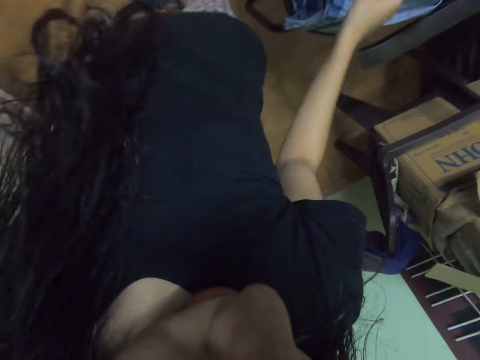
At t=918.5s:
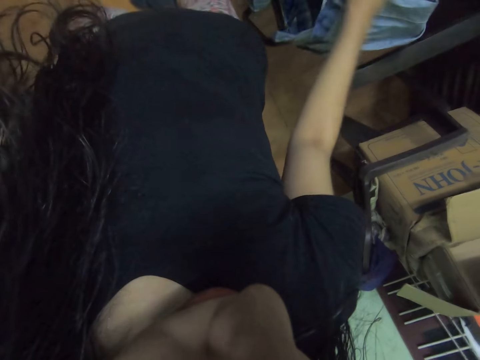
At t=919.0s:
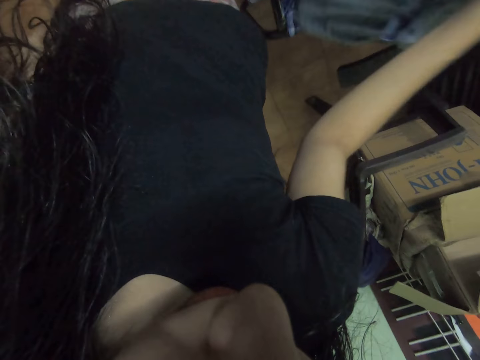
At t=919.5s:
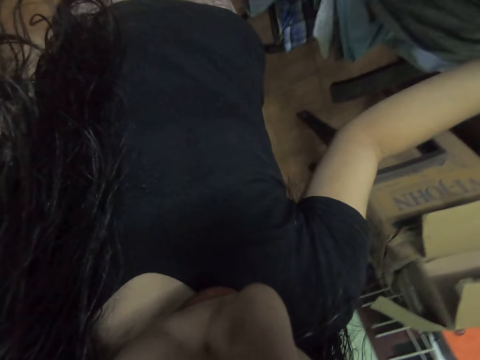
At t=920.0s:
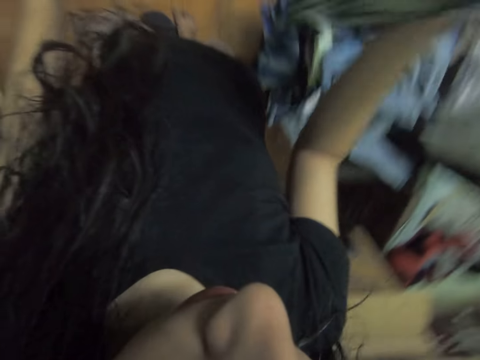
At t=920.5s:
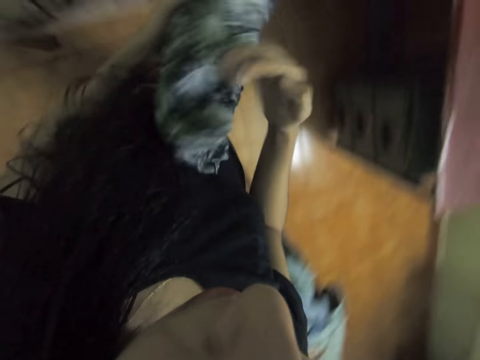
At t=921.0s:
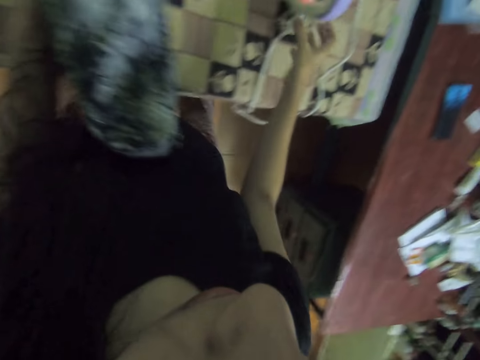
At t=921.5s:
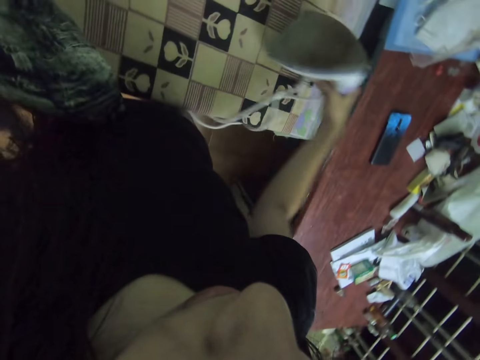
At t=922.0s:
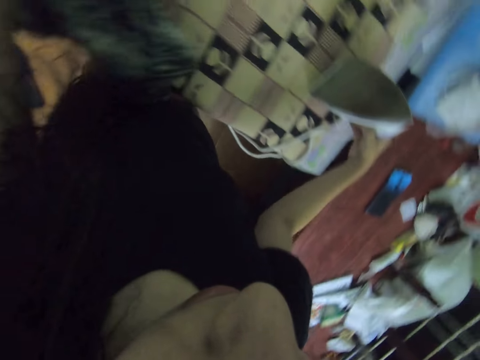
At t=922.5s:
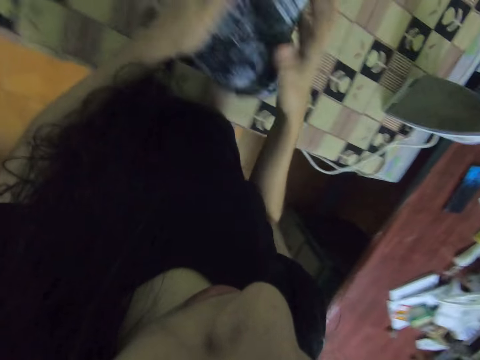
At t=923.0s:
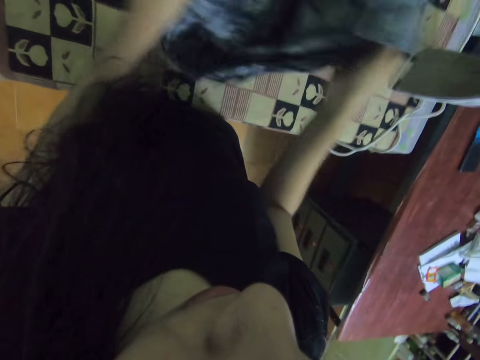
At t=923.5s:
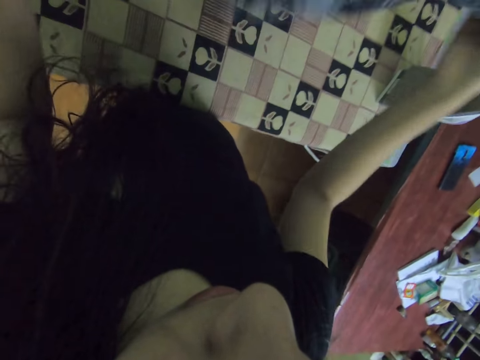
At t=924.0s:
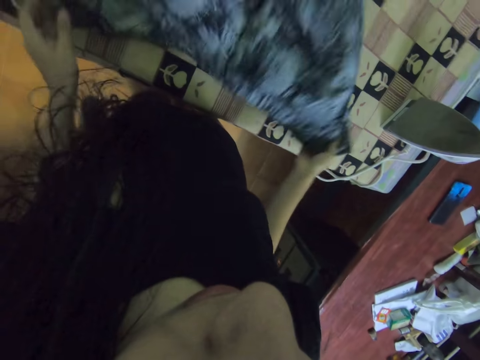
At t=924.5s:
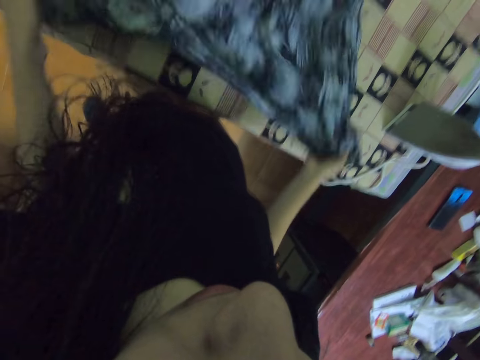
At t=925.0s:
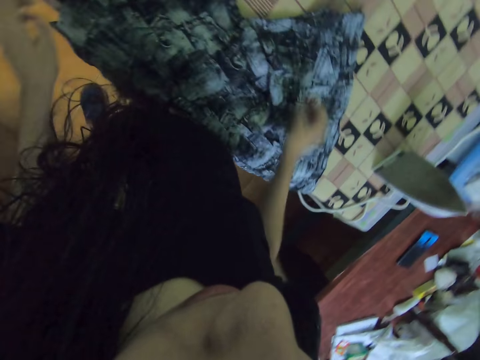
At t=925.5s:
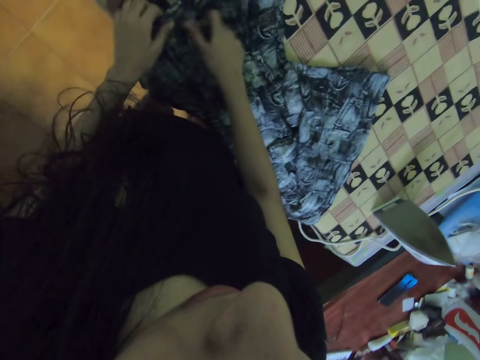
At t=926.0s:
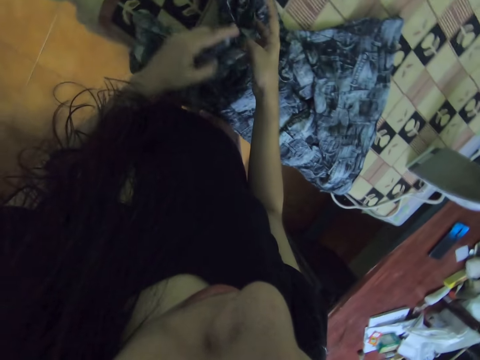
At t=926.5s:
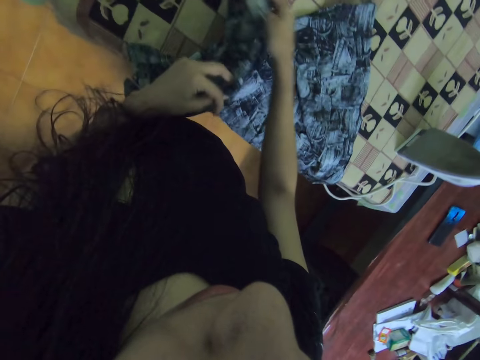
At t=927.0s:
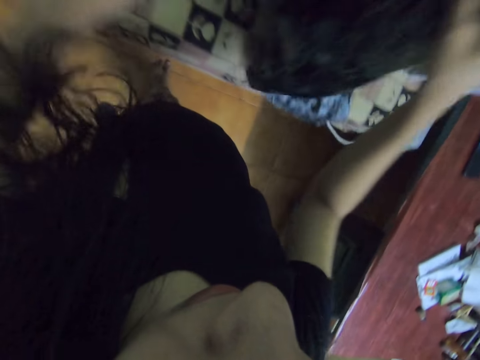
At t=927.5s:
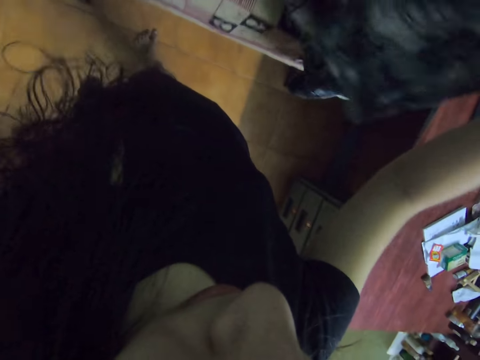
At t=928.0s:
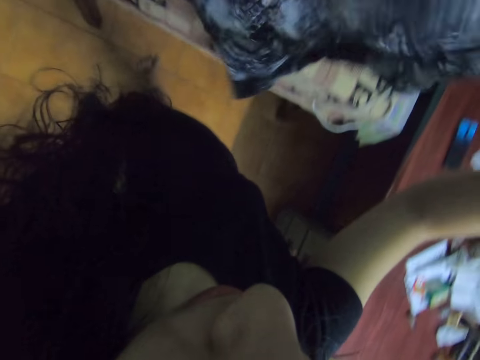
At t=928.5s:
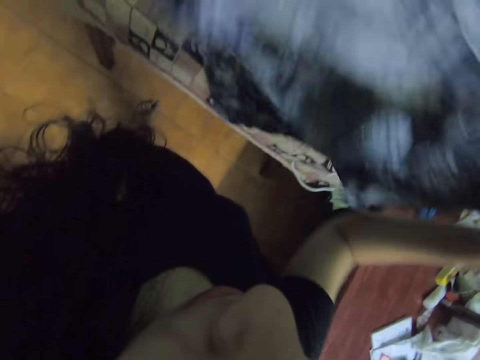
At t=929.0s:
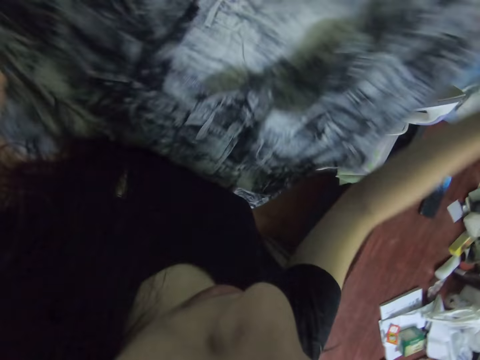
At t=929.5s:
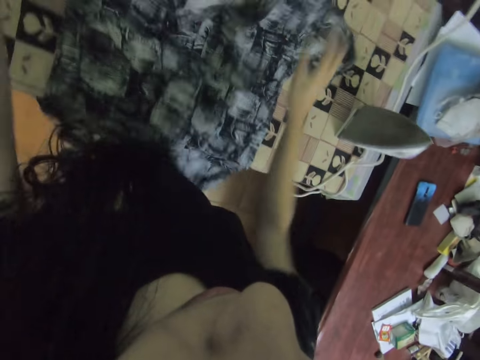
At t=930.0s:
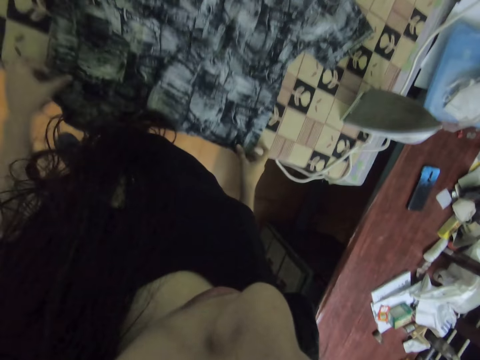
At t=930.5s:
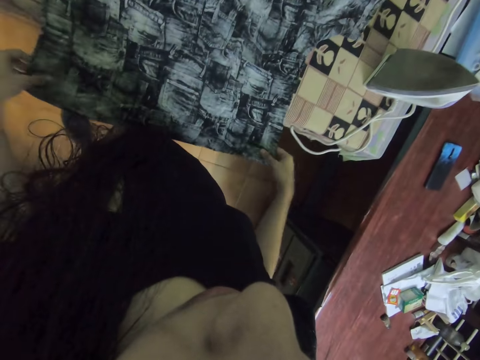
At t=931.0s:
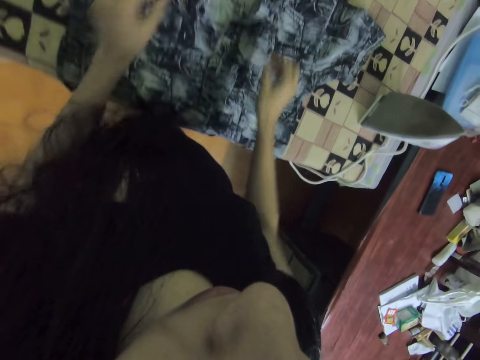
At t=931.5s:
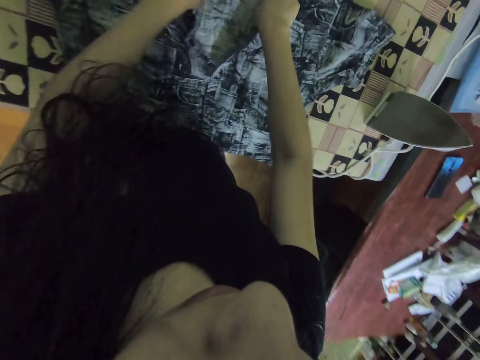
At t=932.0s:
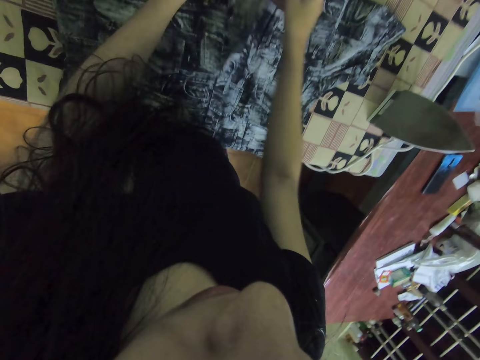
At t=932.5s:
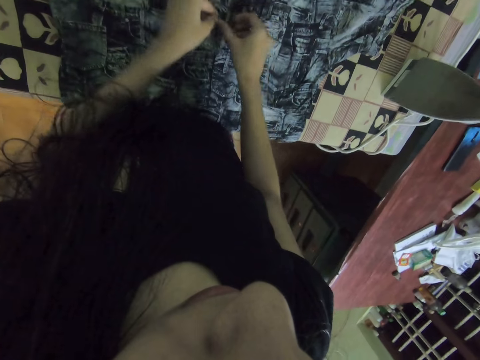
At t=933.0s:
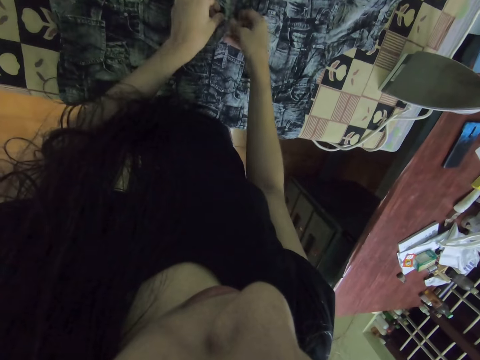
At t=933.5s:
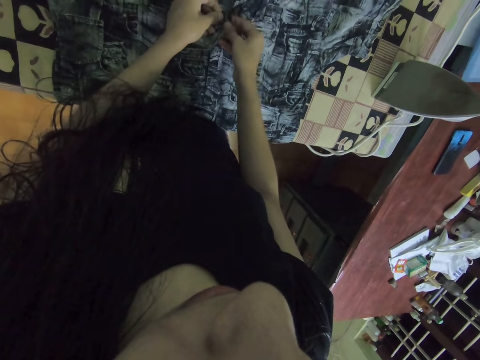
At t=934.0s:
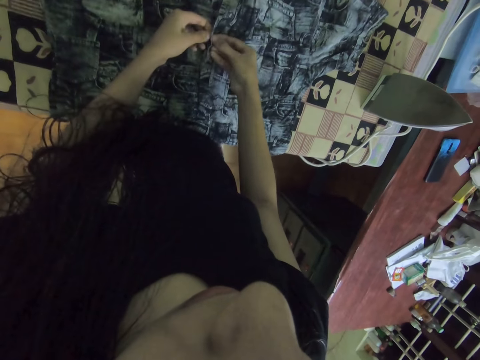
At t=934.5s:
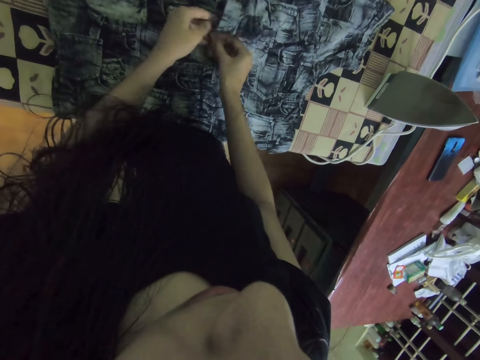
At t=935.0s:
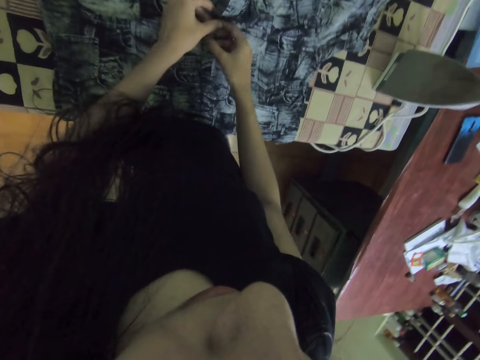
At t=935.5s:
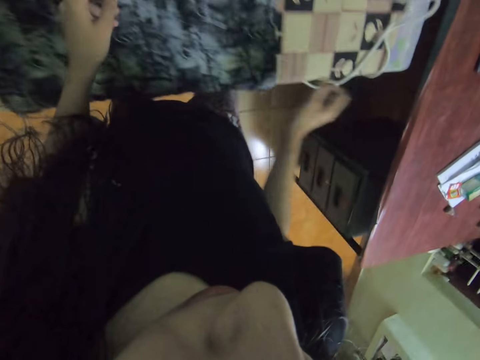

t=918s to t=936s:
The camera wearer picks up another shirt. They hold the shirt. They move the iron box. They hold the shirt, straighten the shirt, and put the shirt on the table. They straighten the shirt. They pick up the shirt. They put the shirt on the table. They straighten the shirt. They close the button.

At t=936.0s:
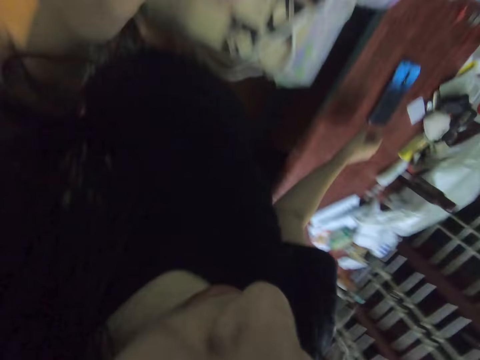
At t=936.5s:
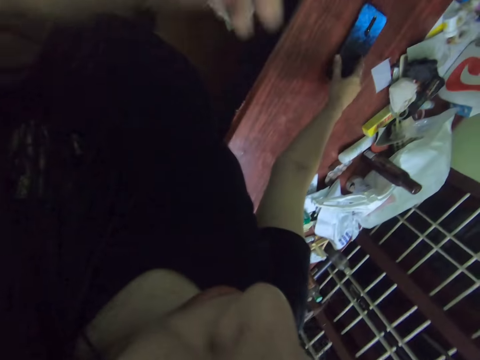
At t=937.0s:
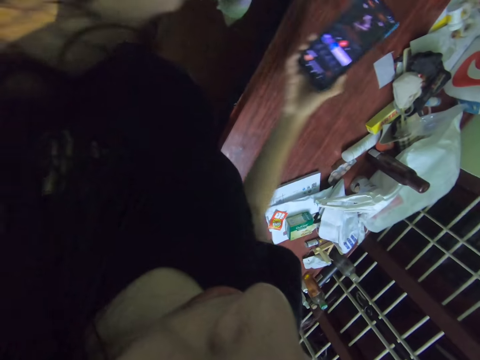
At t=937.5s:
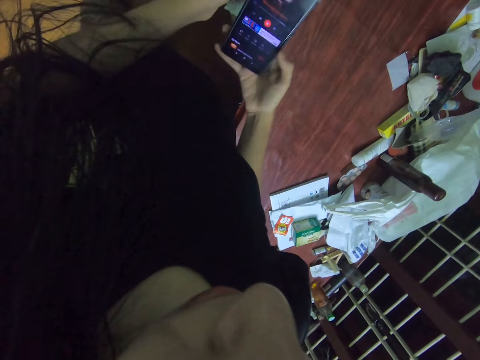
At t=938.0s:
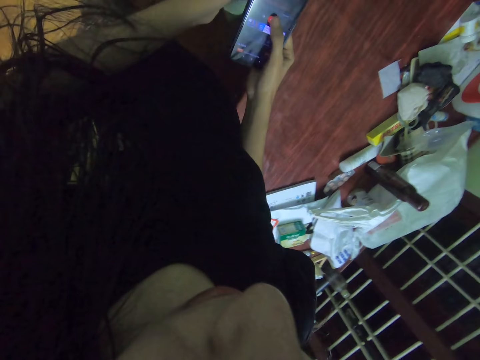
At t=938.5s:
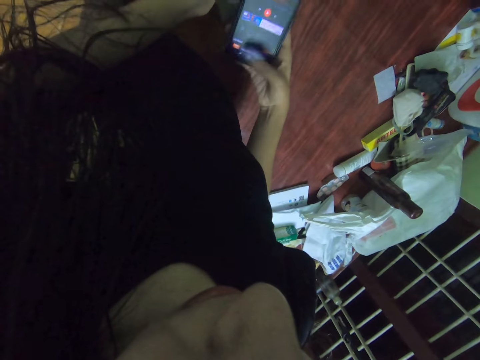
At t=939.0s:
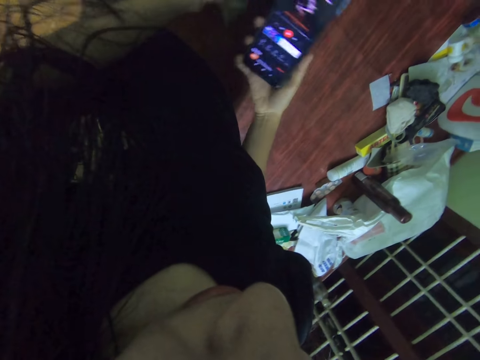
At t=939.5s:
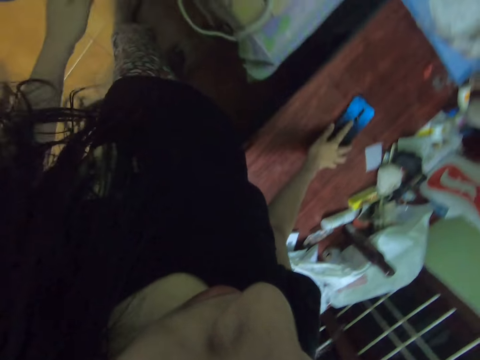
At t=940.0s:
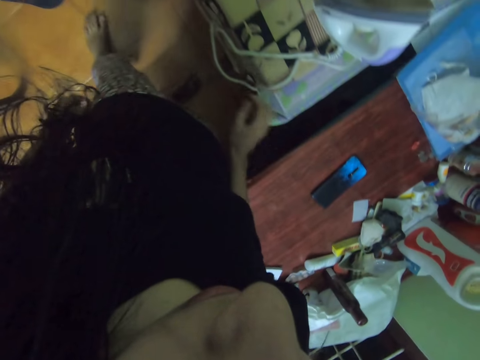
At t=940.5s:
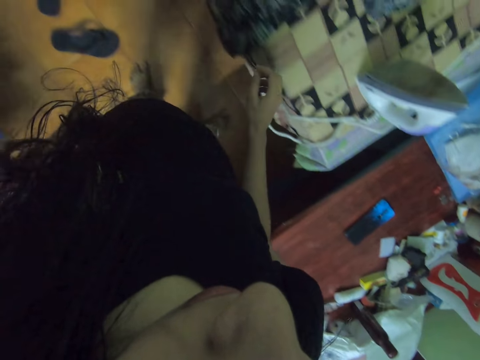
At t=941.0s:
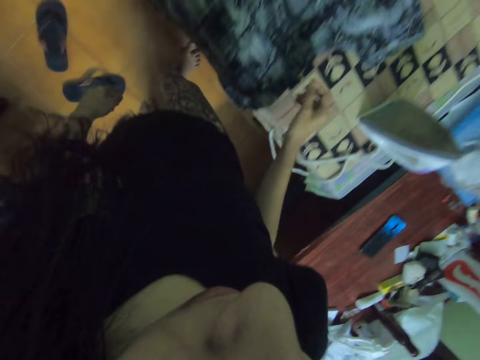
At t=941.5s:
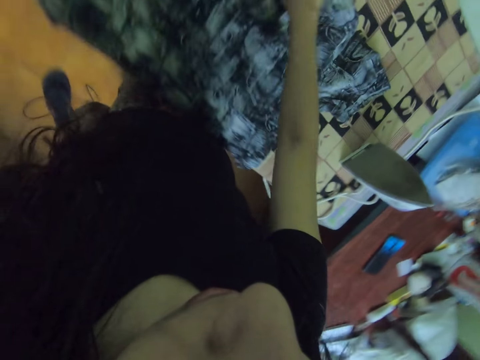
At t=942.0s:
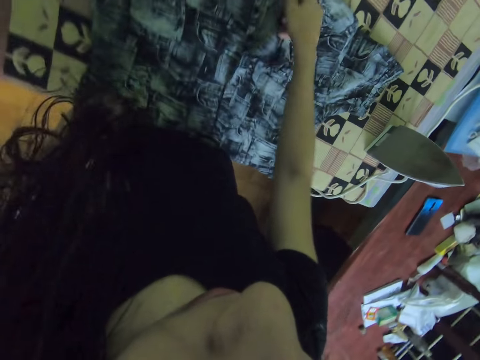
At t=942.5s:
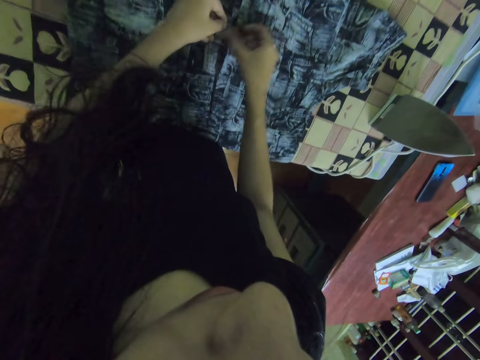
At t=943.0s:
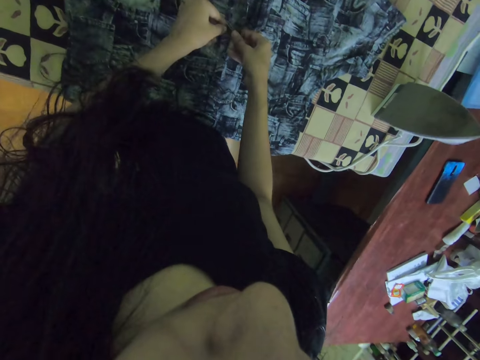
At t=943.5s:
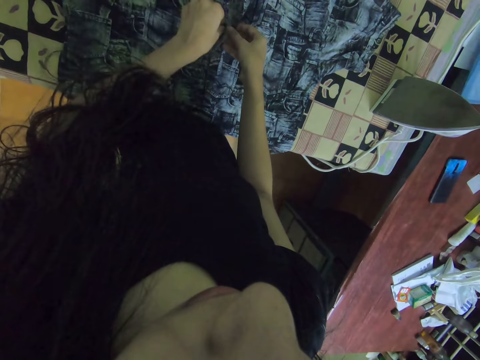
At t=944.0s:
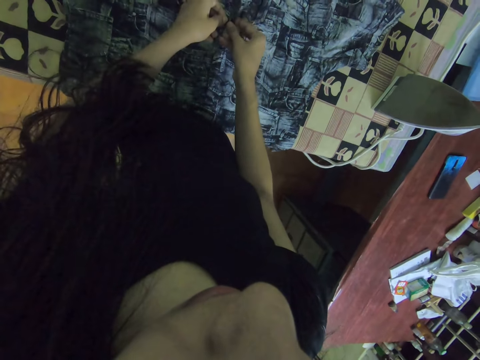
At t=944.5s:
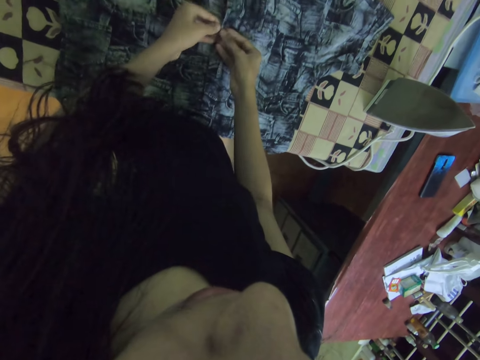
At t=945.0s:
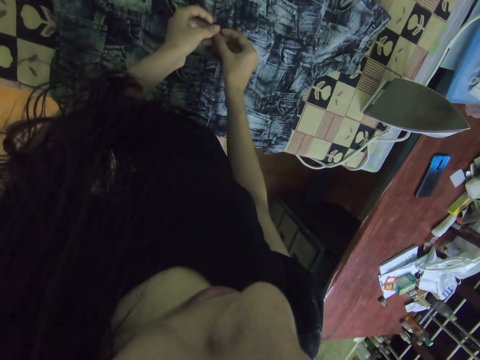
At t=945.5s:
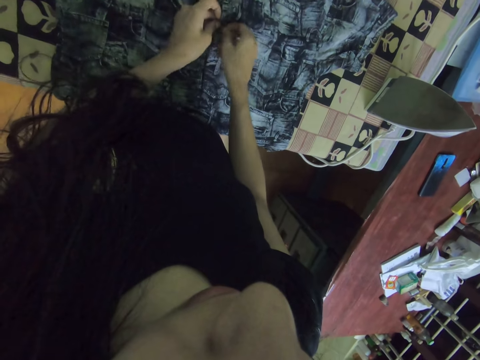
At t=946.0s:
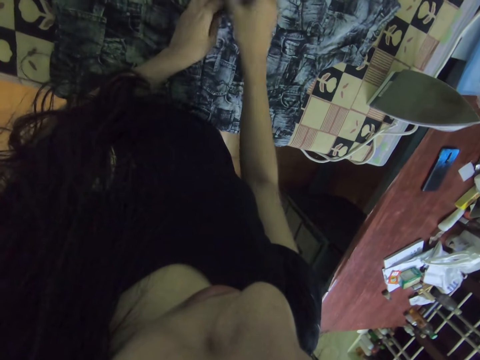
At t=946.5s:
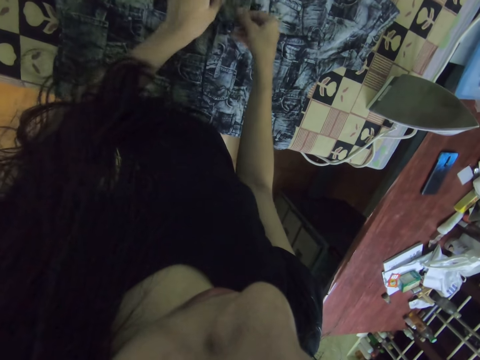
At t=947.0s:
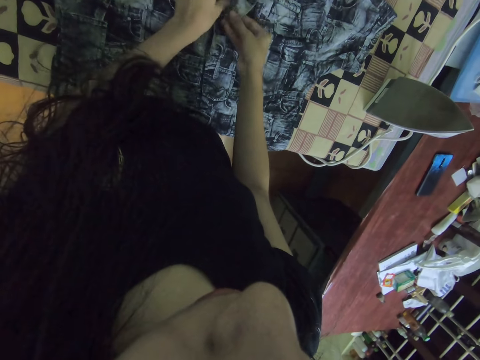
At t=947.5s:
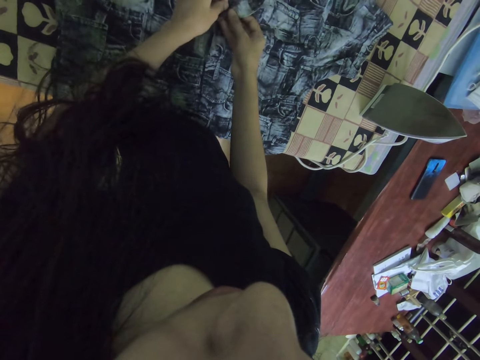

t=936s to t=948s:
The camera wearer lifts the hand. They pick up the phone. They hold the phone. They use the phone. They scroll the phone. They put the phone on the table. They move beside the table. They close the shirt buttons.
